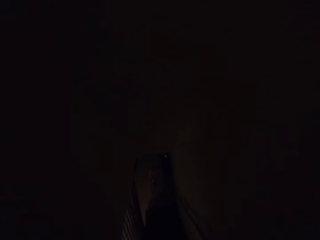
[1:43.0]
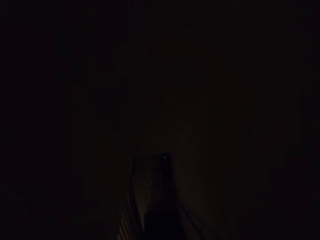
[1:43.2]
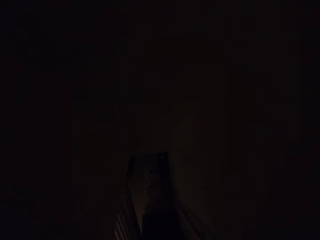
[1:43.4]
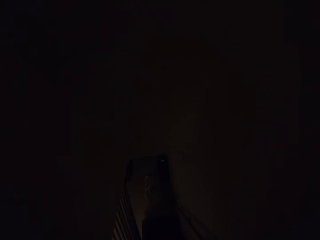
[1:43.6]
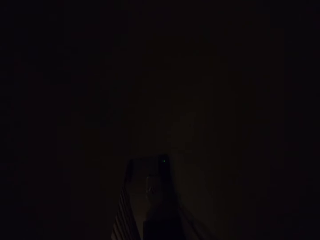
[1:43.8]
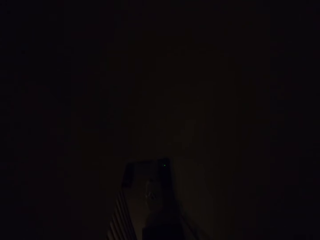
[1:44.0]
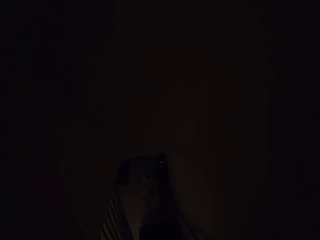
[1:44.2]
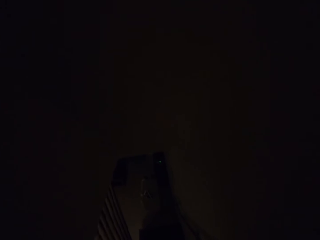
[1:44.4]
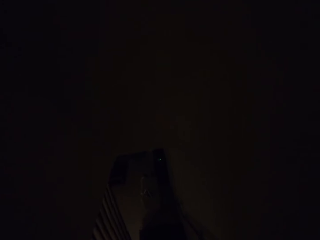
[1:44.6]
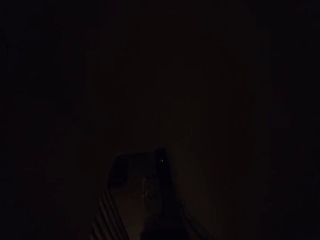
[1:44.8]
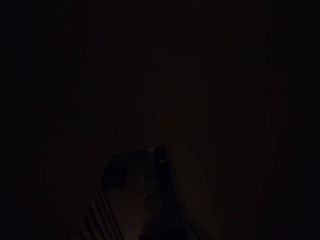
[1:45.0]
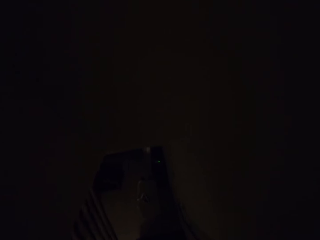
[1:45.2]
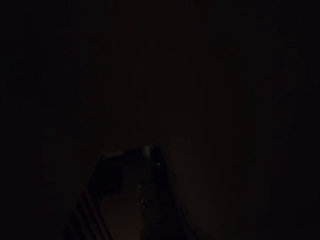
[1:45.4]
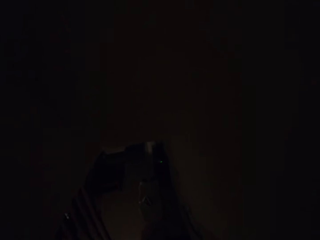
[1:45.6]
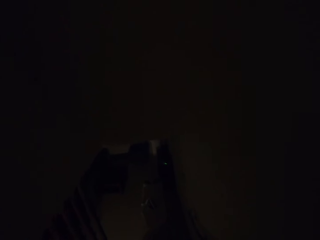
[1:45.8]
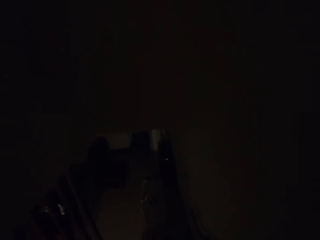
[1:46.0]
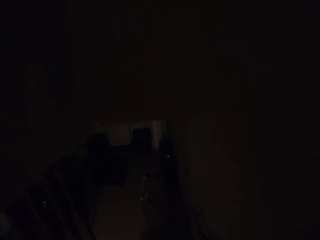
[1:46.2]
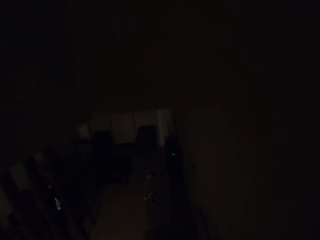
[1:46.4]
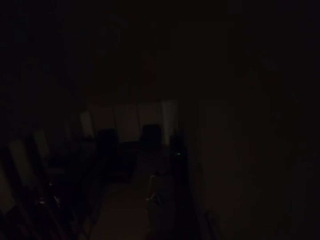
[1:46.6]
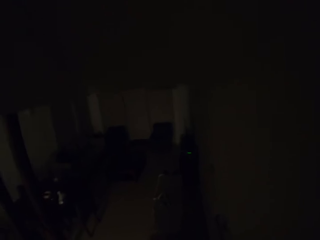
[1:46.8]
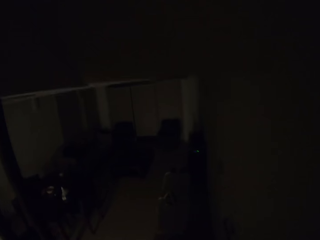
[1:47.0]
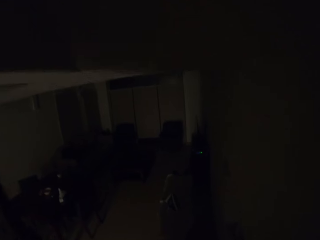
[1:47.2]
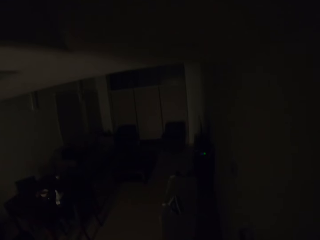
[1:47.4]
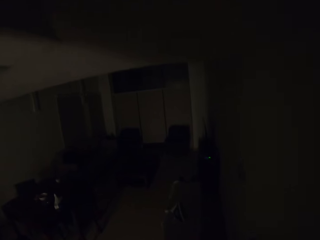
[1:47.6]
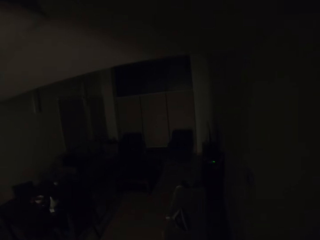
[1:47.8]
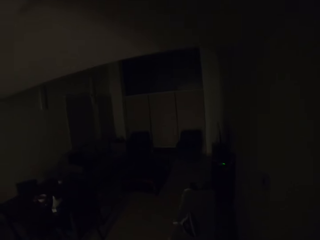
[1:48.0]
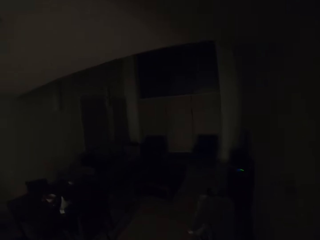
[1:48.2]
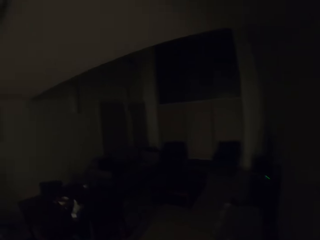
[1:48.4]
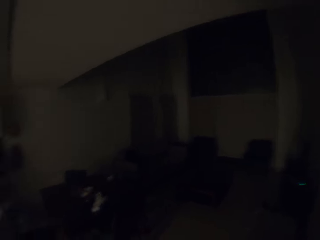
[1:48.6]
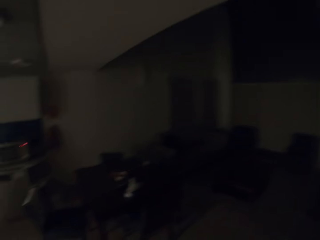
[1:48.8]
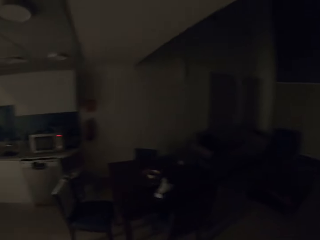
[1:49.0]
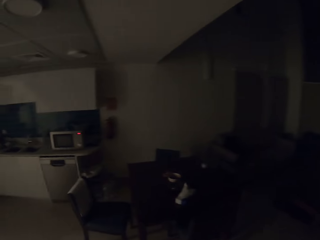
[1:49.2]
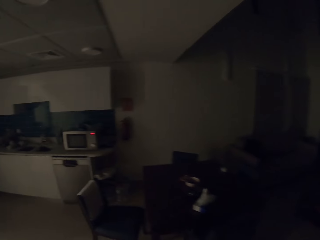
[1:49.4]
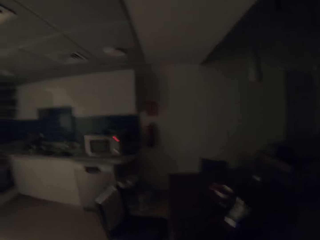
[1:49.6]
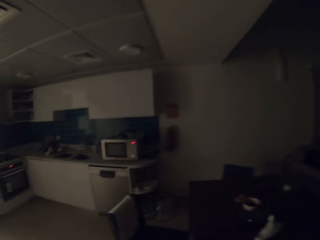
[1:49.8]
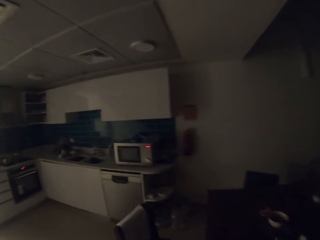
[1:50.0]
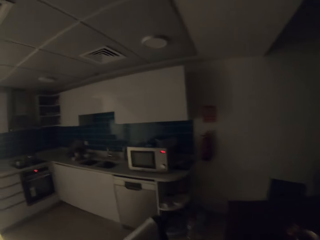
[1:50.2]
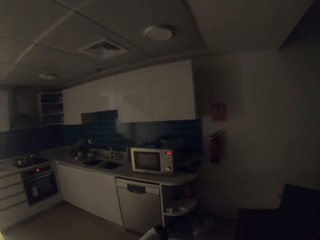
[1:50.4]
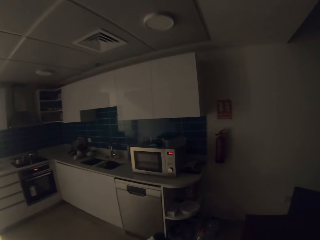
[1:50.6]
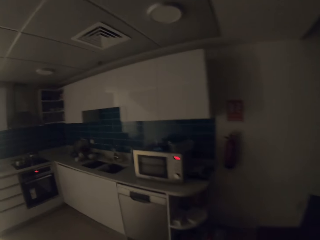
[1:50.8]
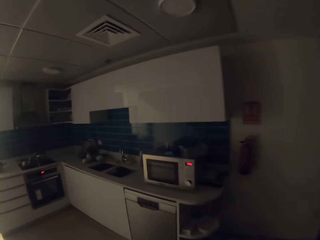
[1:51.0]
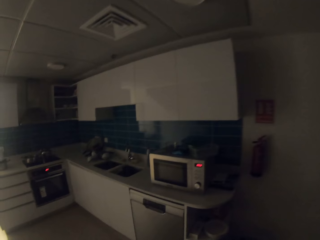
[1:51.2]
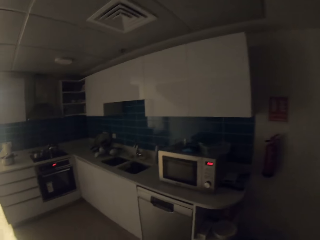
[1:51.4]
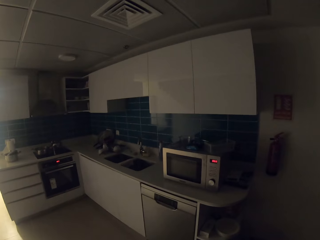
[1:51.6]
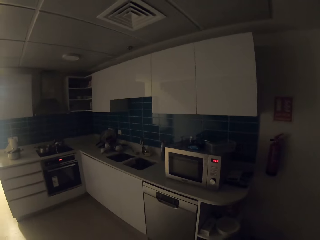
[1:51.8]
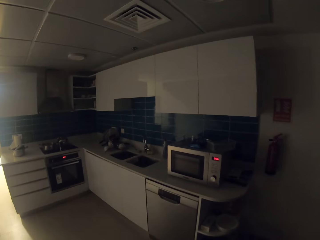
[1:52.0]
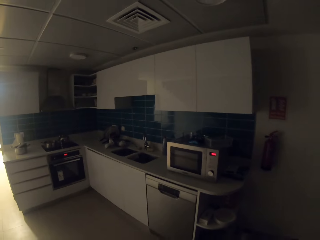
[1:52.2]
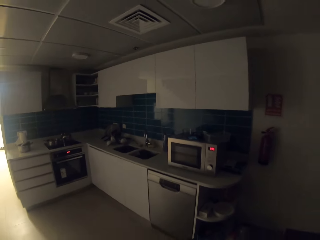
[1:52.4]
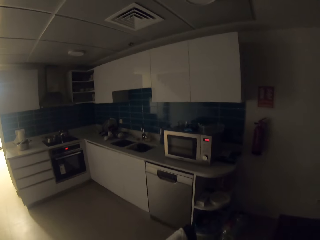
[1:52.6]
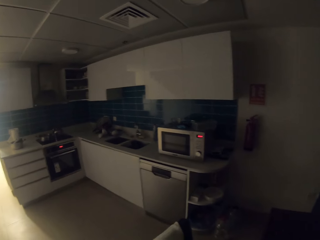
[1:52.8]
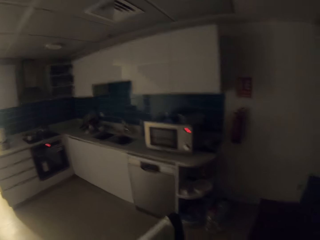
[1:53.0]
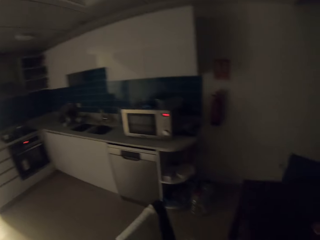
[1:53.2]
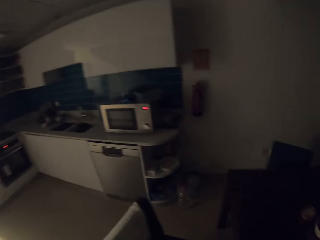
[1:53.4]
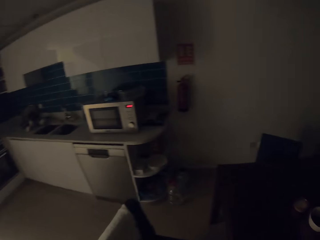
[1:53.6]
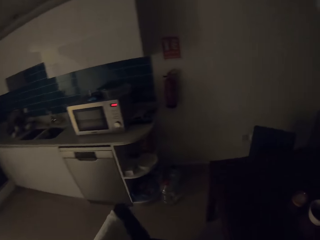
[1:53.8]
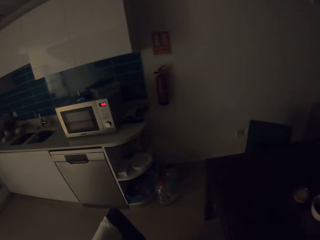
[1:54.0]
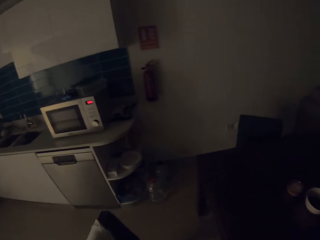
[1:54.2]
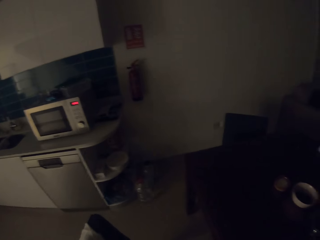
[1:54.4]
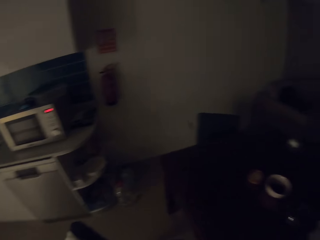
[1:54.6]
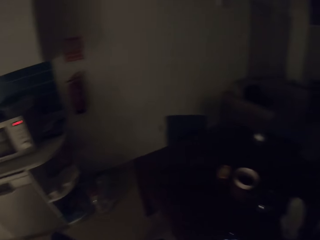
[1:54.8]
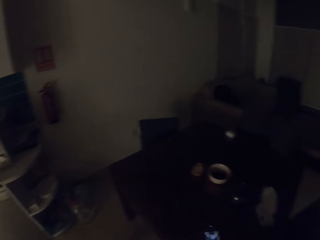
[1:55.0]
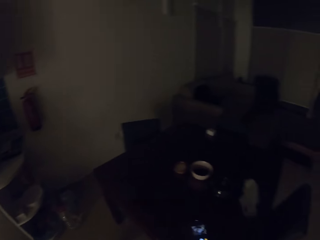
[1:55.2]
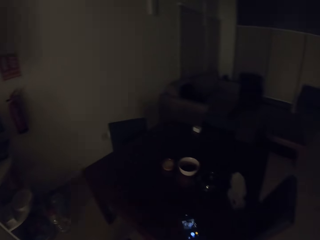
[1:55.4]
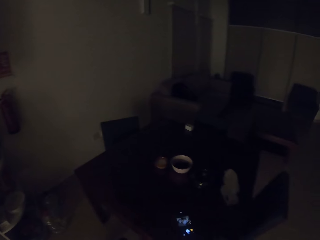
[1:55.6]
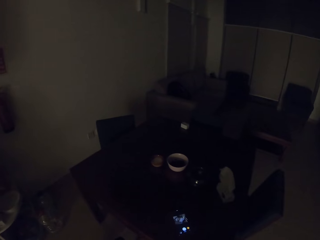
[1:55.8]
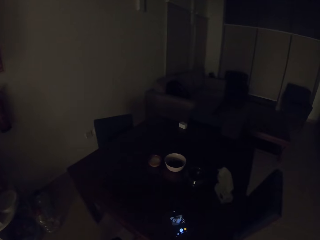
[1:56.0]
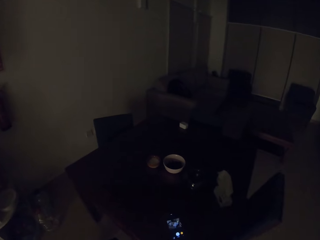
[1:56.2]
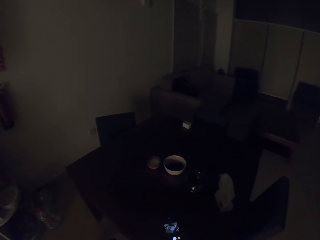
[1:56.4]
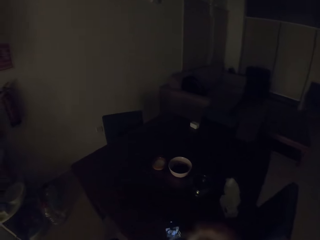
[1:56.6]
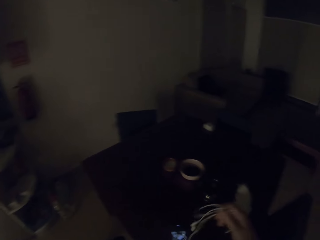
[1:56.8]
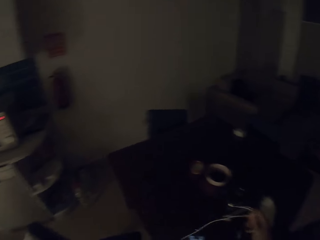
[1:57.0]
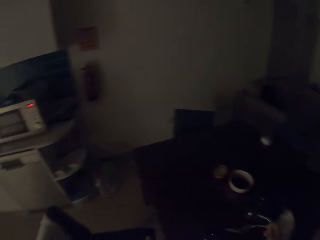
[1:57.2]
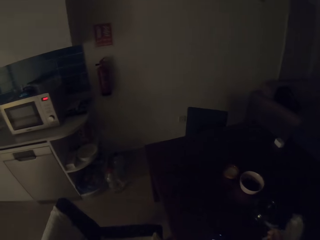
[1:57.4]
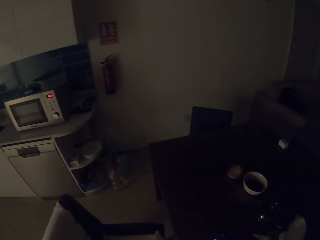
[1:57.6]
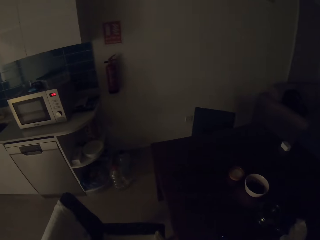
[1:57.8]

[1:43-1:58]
The camera wearer walks into another room. They look around the kitchen.
